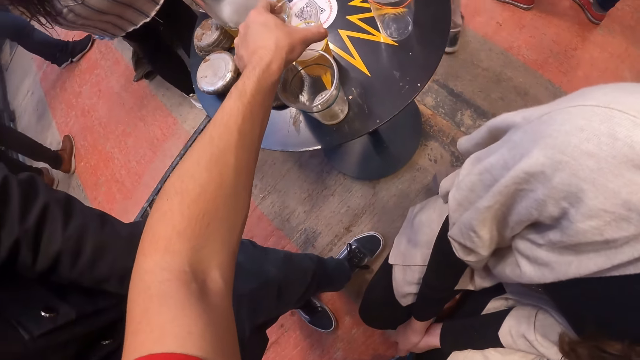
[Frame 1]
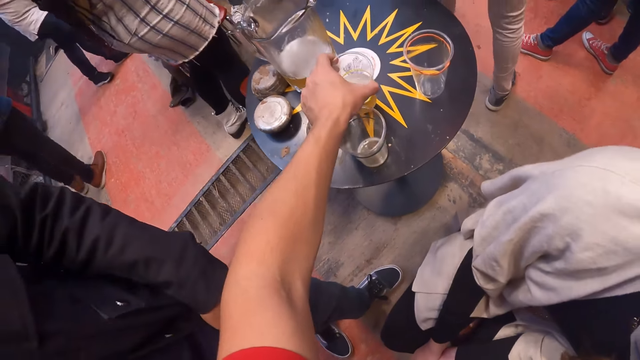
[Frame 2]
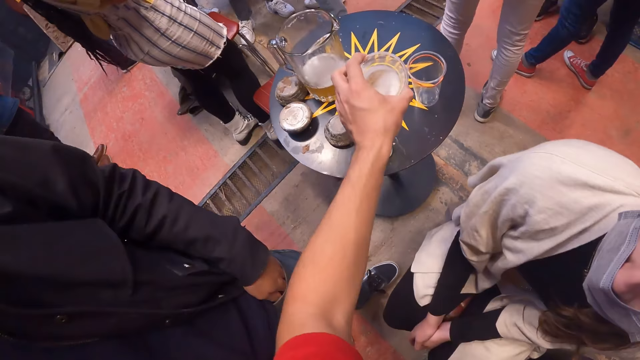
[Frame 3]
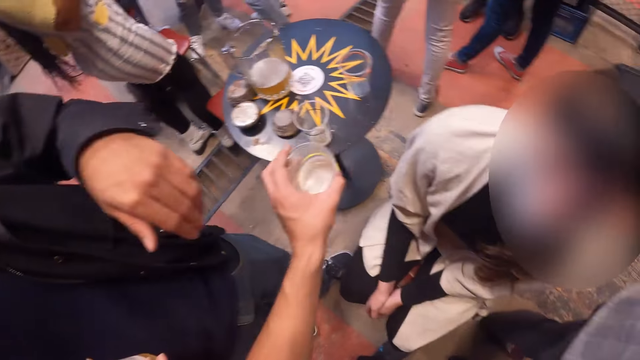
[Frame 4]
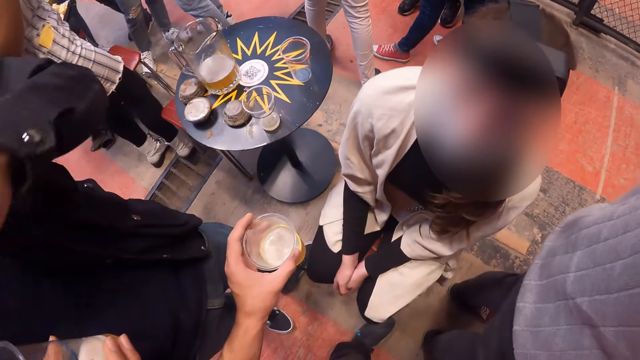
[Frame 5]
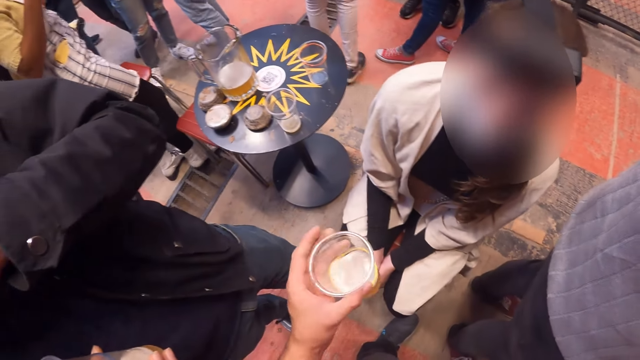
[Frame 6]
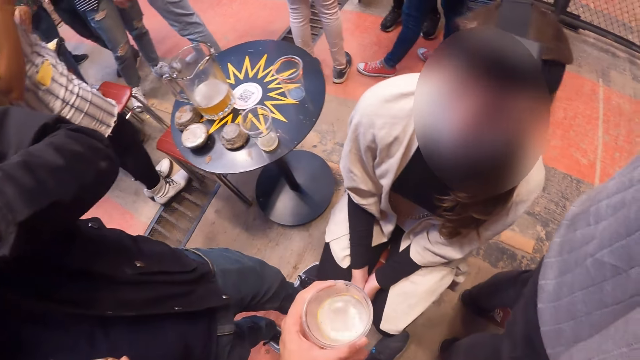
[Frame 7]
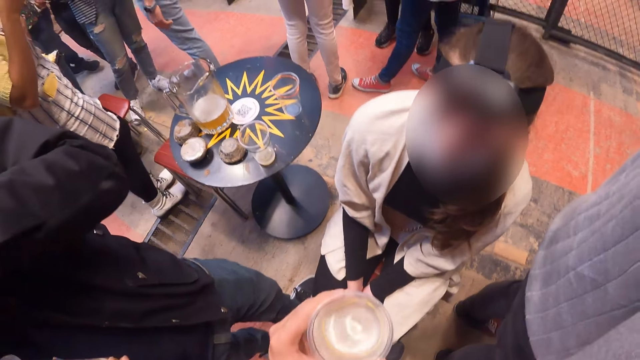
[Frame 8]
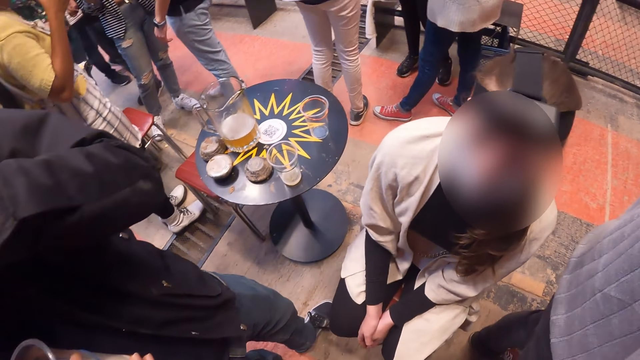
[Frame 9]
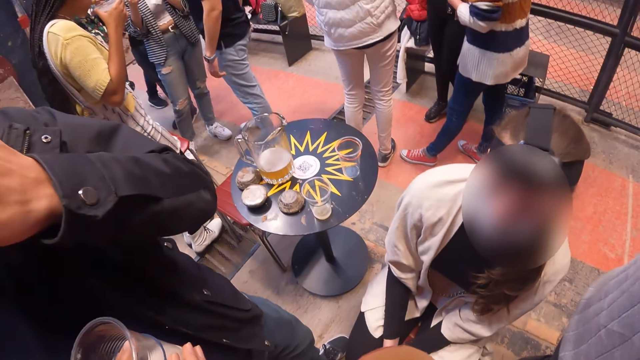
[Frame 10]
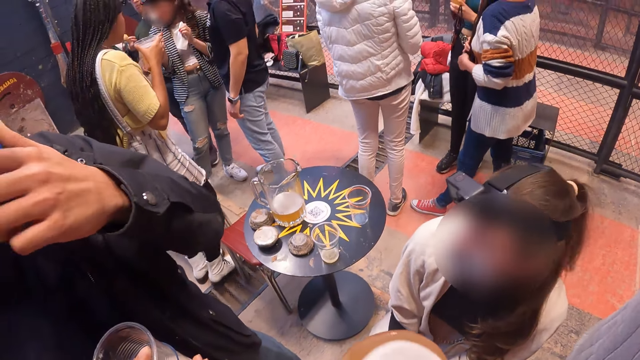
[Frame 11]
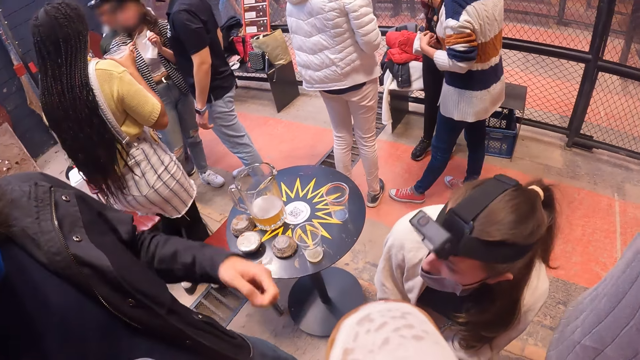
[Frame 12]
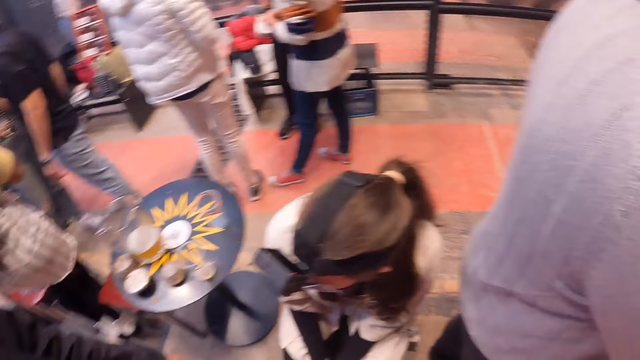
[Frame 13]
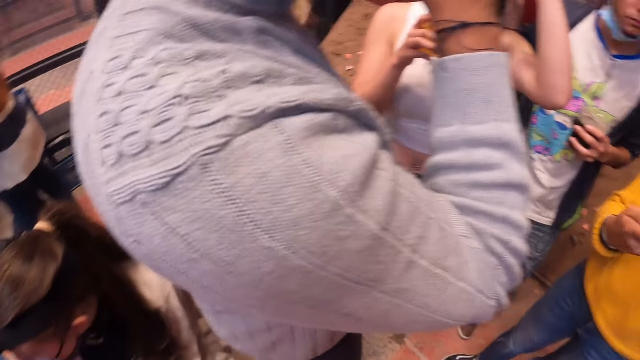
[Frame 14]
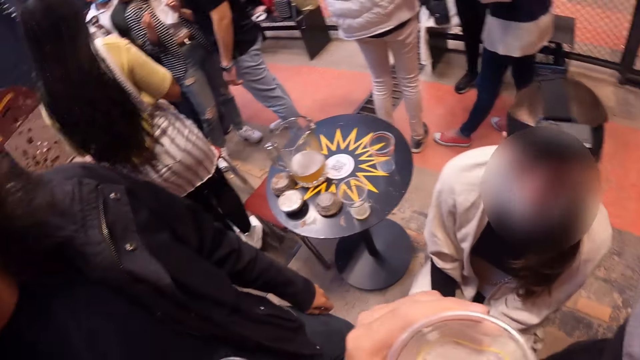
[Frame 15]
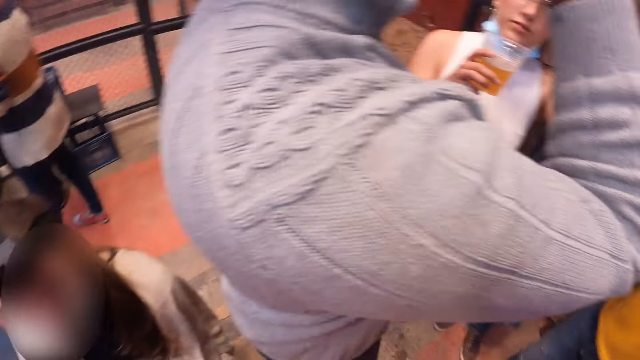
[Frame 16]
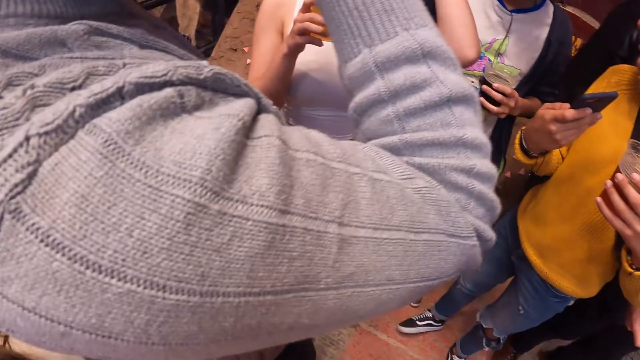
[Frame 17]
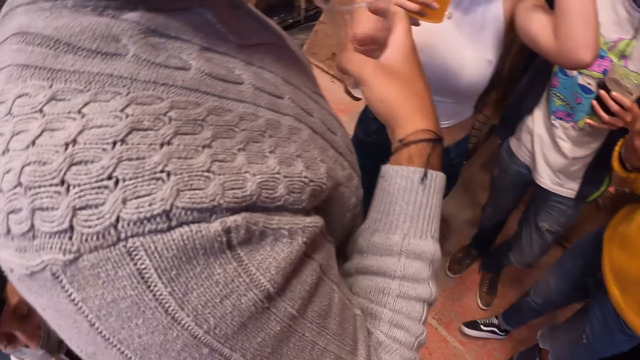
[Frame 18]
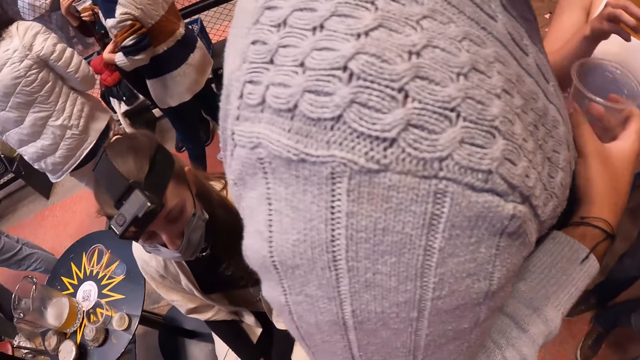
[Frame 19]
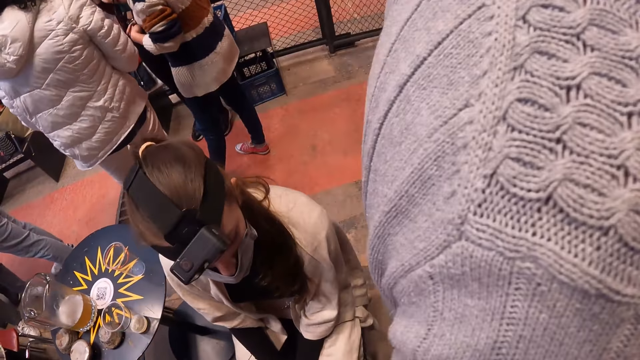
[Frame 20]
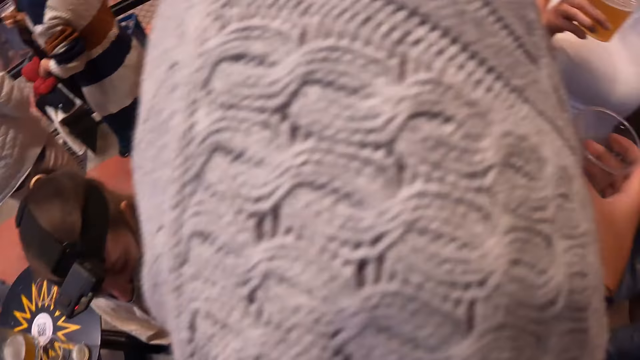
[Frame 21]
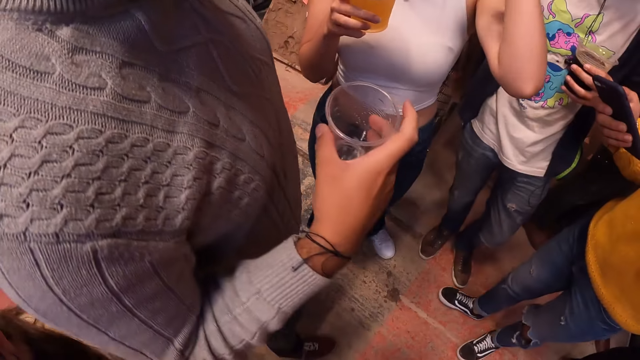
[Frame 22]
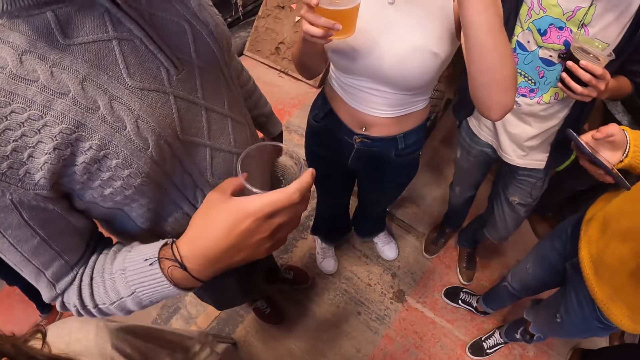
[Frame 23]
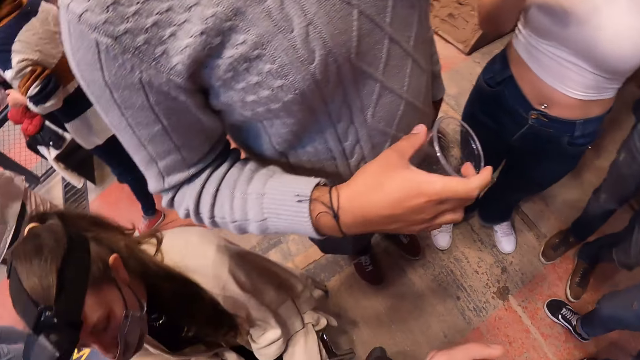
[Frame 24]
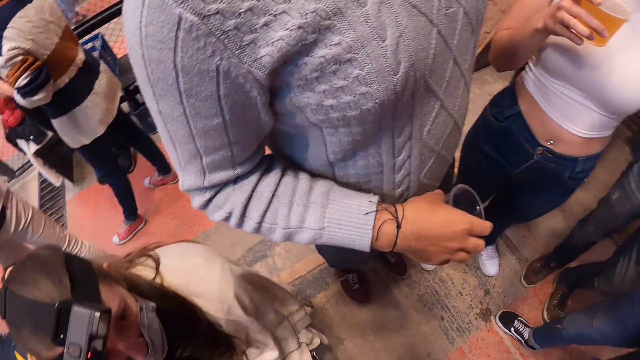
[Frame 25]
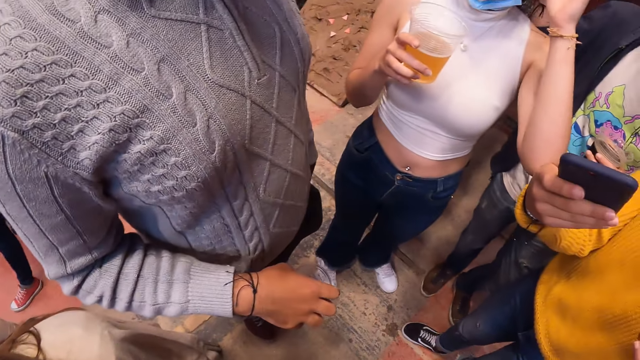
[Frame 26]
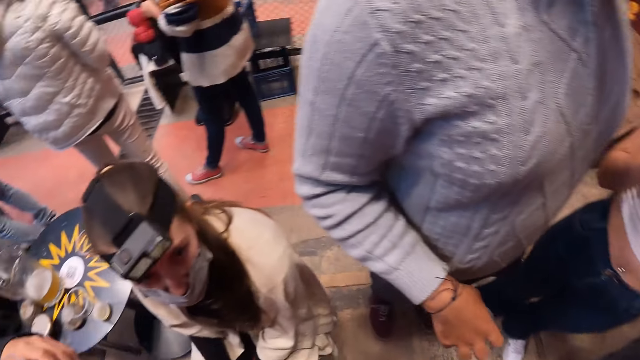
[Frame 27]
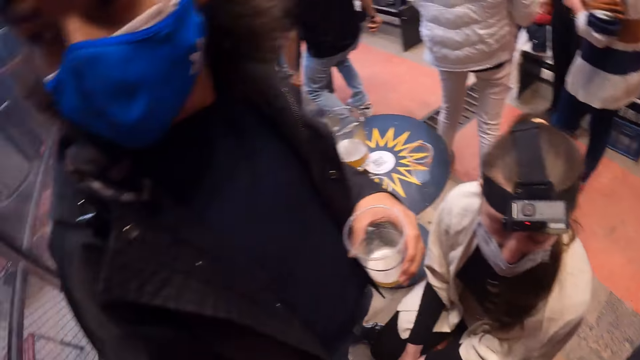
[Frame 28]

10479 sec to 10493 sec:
The camera wearer converses with a lady. He drinks from the cup of beer in his left hand. He looks around the pub. He interacts with the lady.

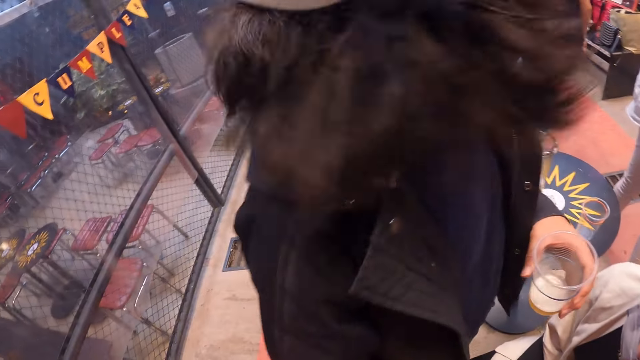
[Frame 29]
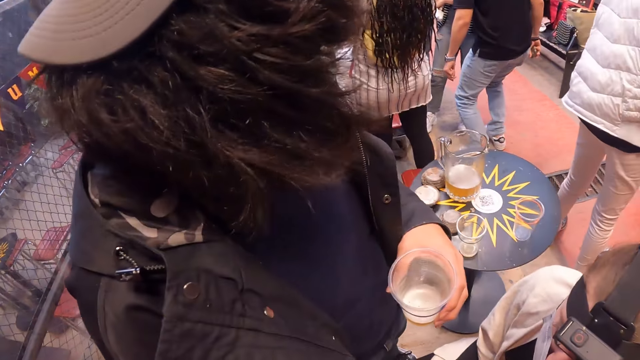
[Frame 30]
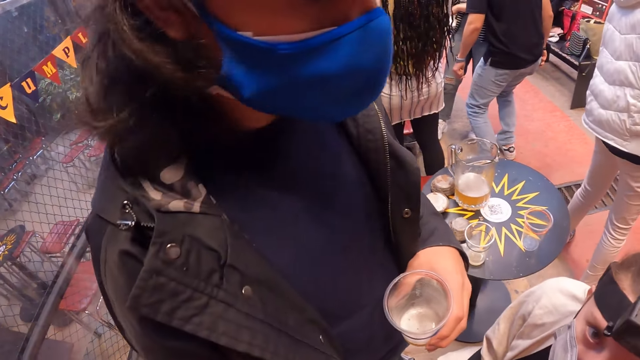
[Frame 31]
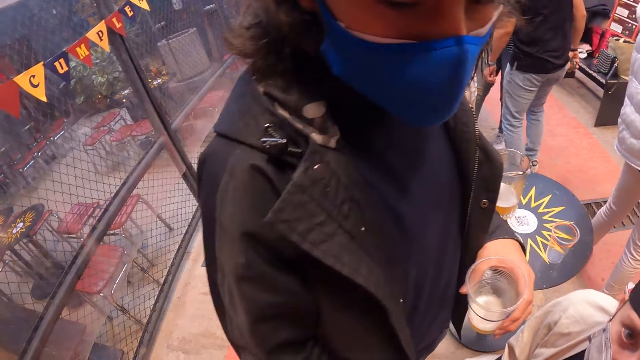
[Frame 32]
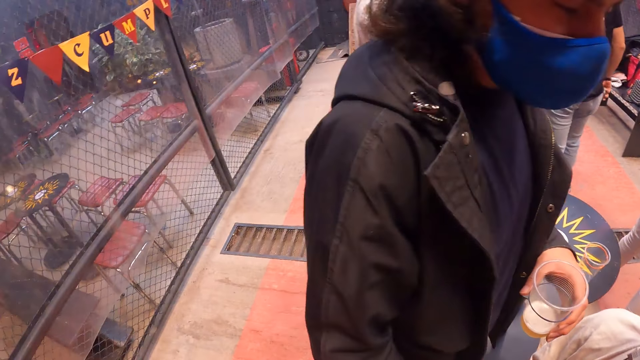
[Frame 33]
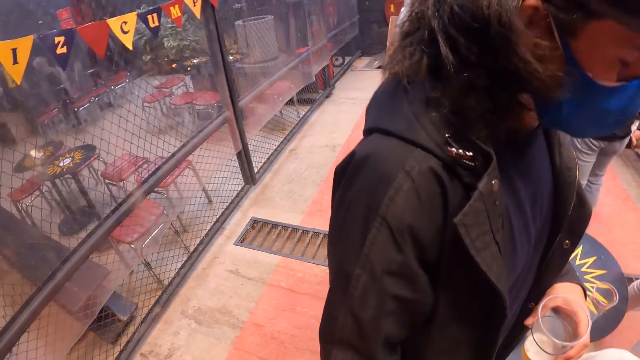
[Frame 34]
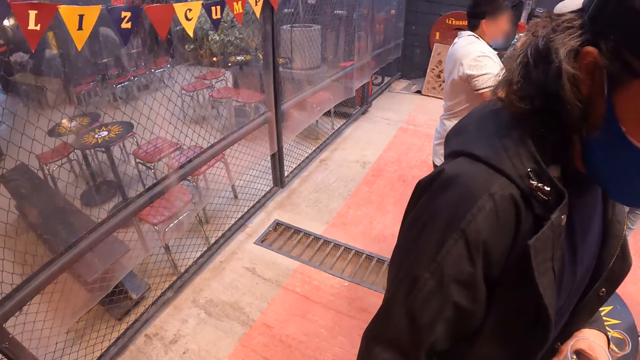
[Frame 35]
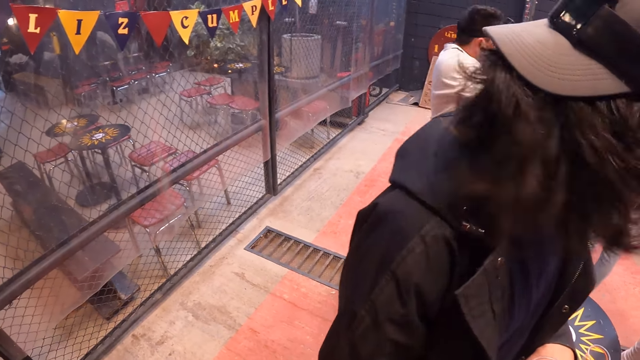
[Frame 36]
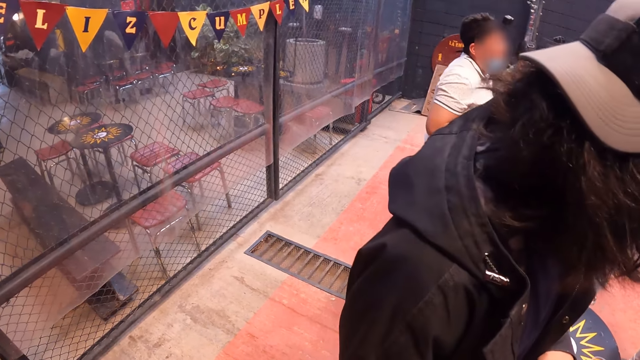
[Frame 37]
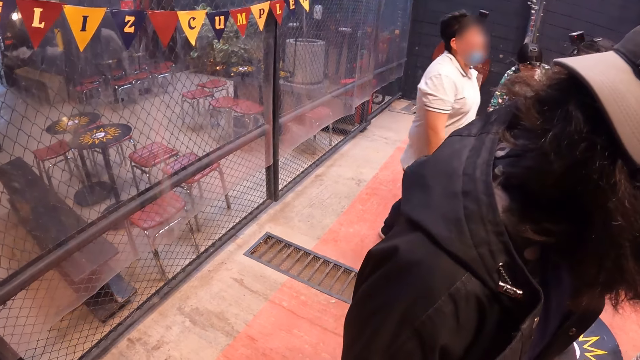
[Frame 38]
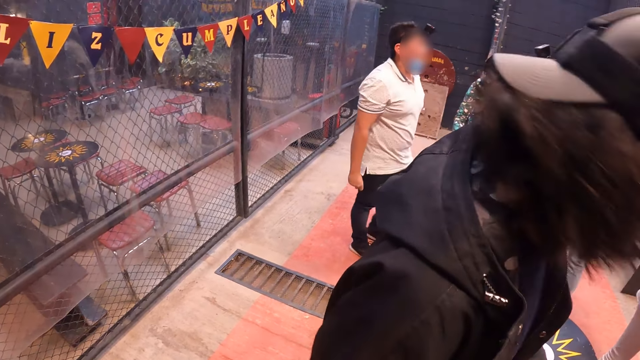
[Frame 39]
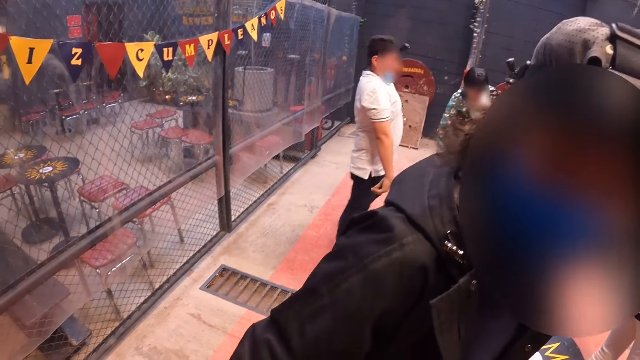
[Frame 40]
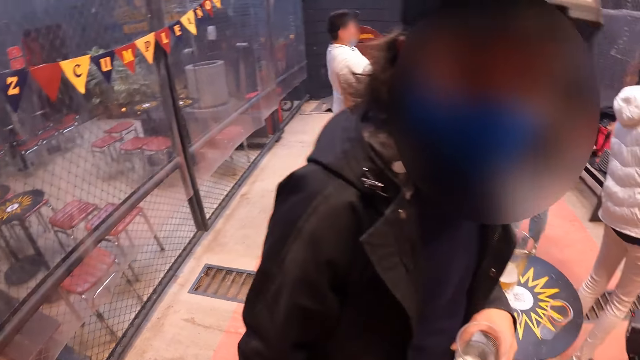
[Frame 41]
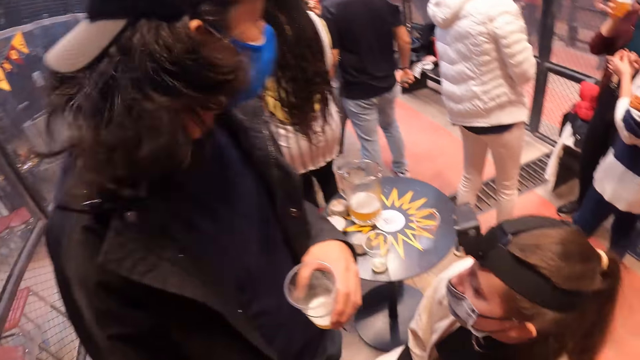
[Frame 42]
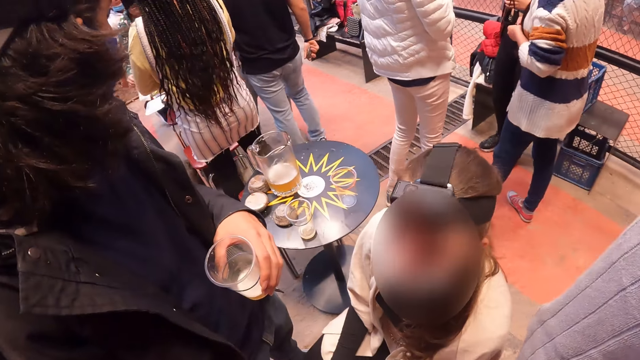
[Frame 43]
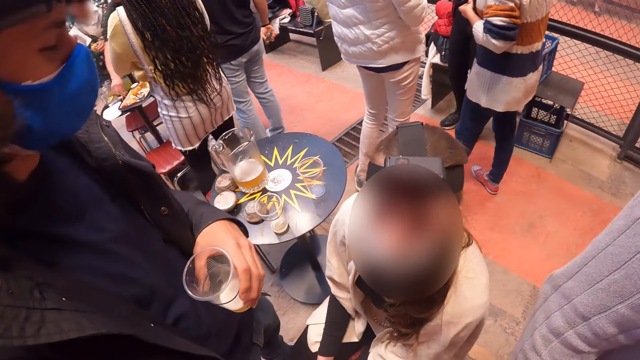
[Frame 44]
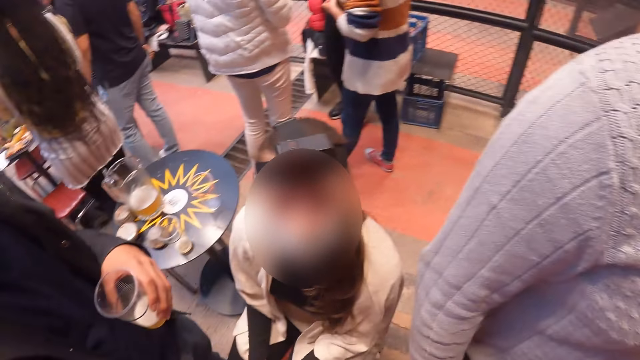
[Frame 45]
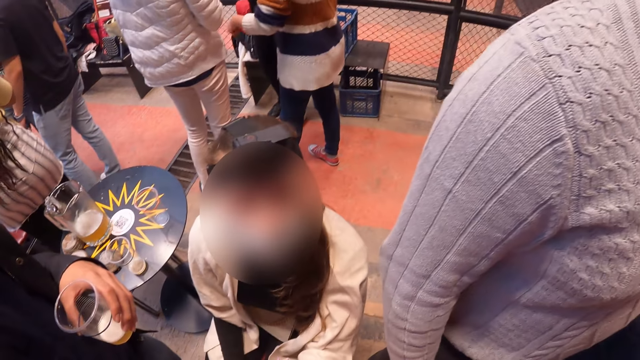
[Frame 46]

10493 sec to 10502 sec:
The camera wearer dialogues with a man.
